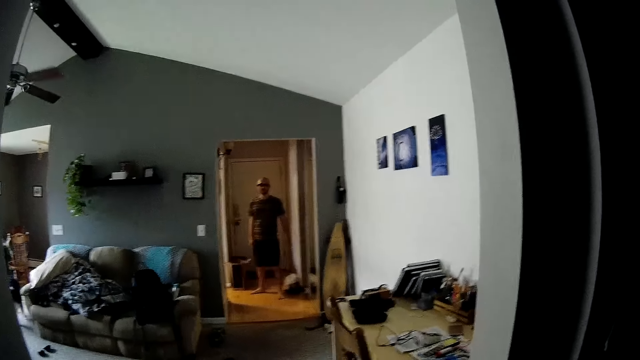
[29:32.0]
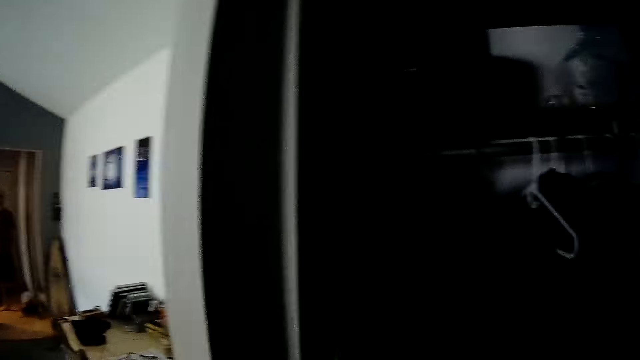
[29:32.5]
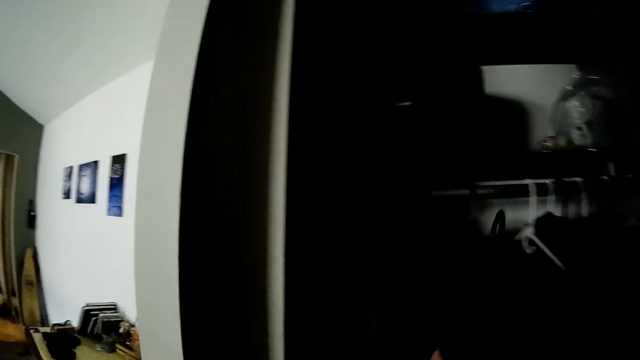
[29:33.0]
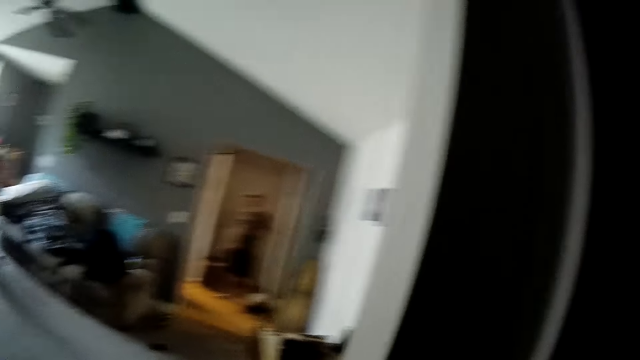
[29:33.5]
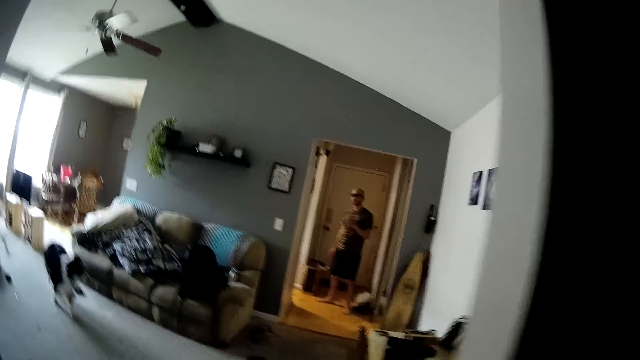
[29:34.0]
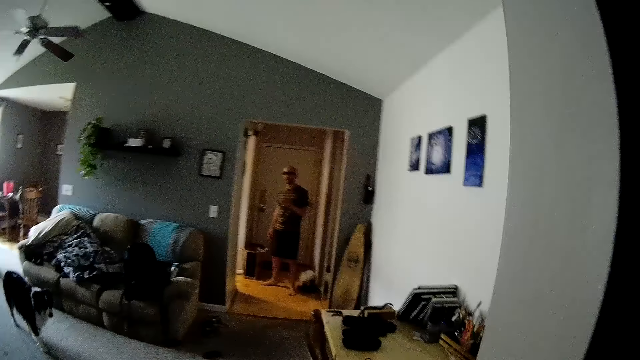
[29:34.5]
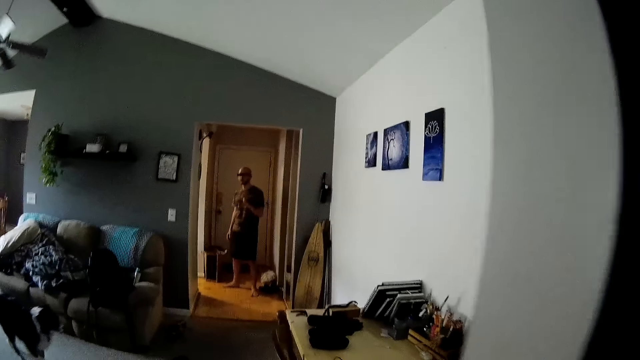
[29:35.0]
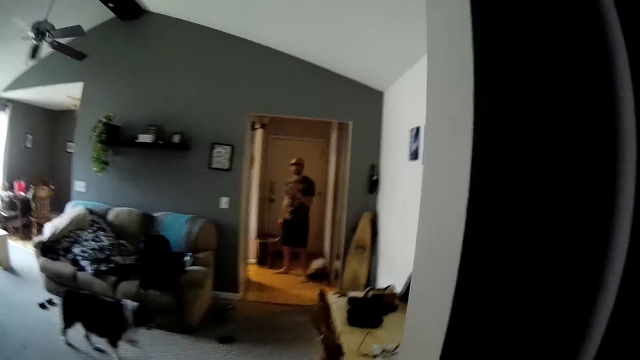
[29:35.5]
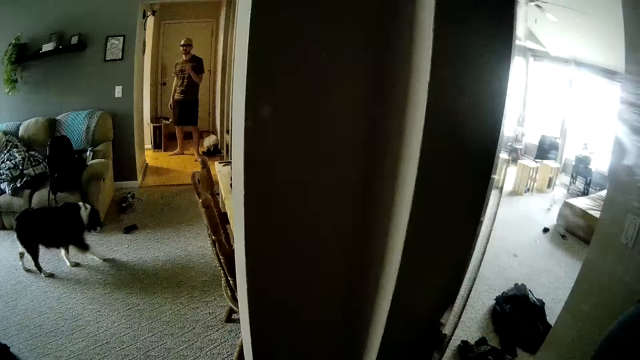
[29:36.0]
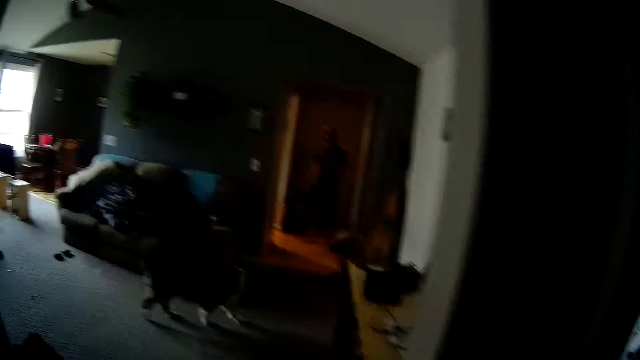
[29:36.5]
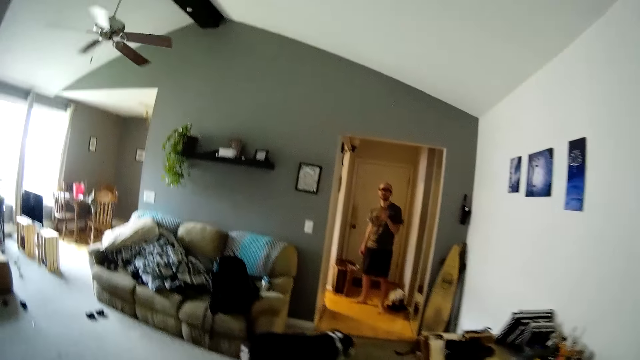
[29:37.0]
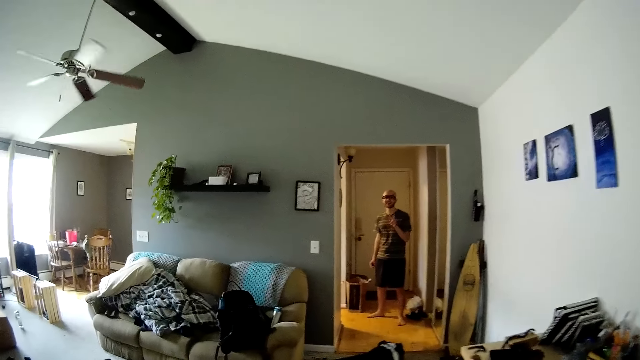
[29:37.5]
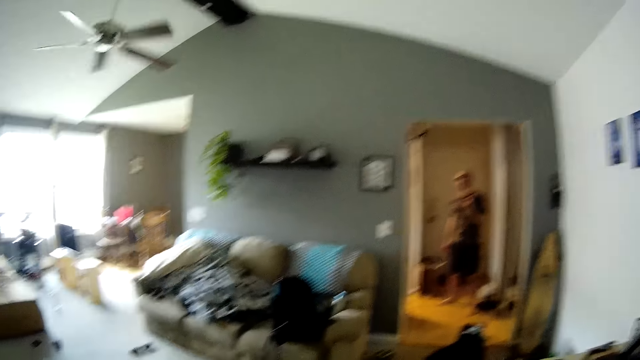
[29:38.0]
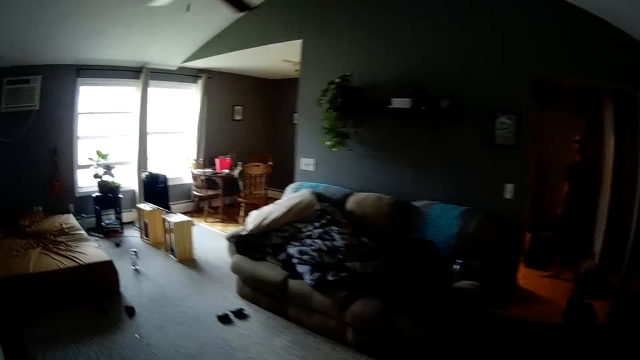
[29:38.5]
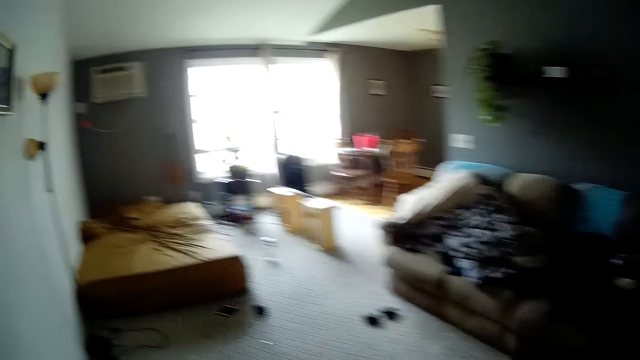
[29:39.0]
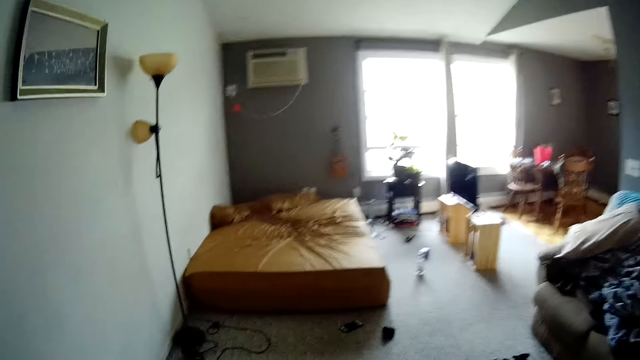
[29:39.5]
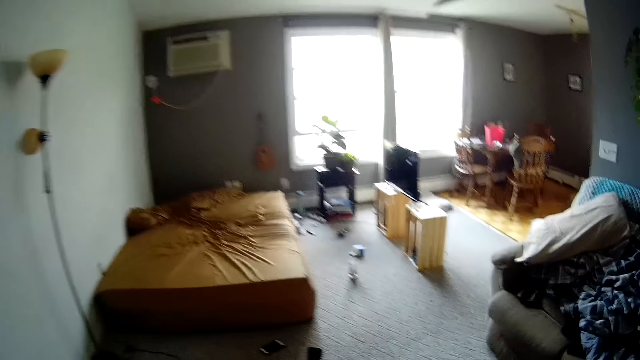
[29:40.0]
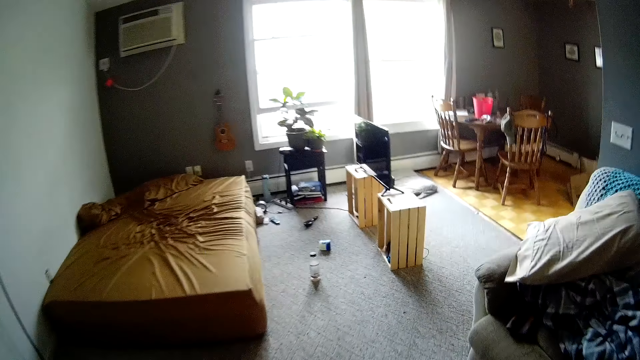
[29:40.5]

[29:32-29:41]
The camera wearer hangs the cloth on the hanger. They converse with the man. They close the closet. They walk inside the house.

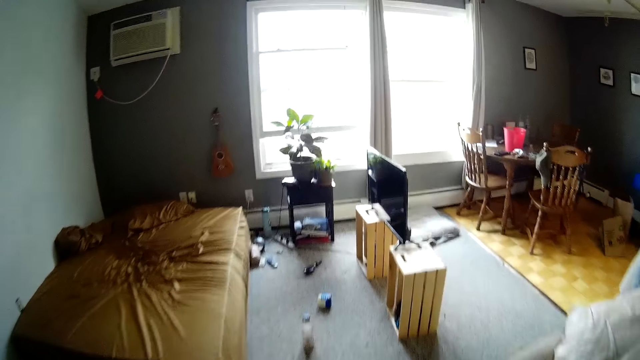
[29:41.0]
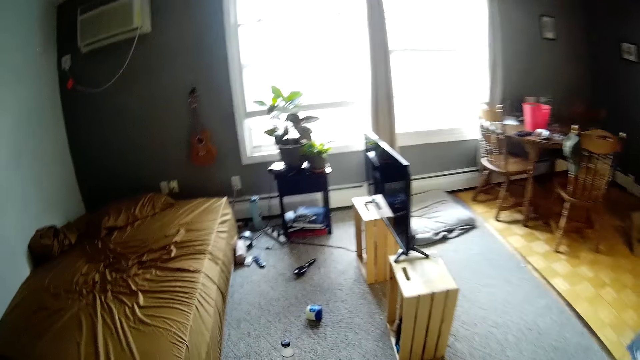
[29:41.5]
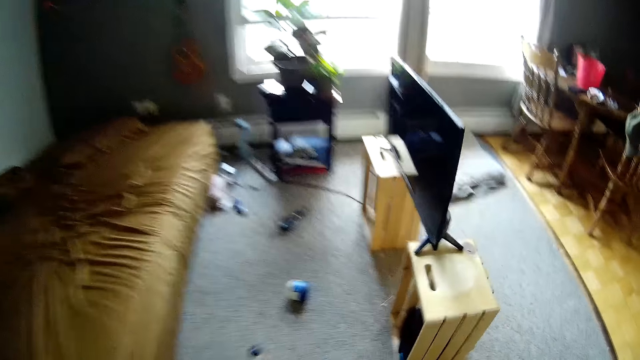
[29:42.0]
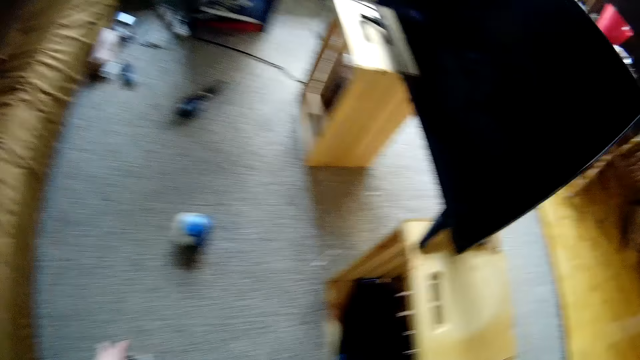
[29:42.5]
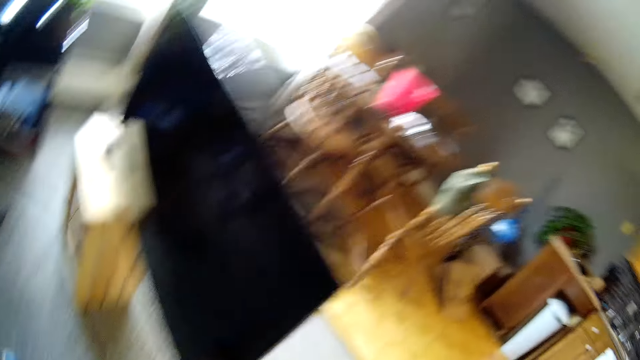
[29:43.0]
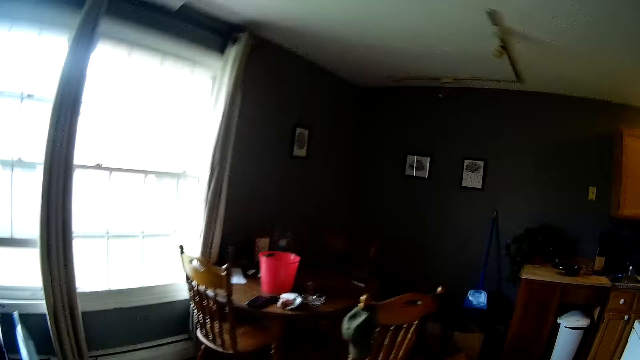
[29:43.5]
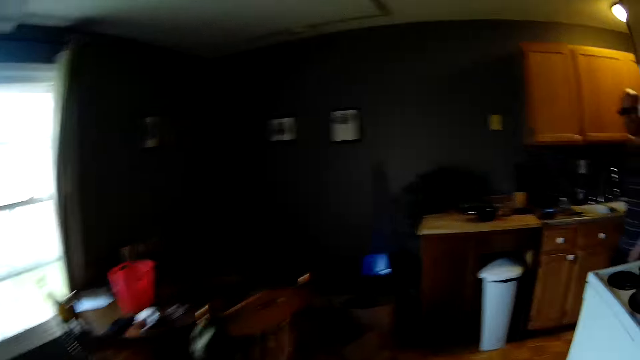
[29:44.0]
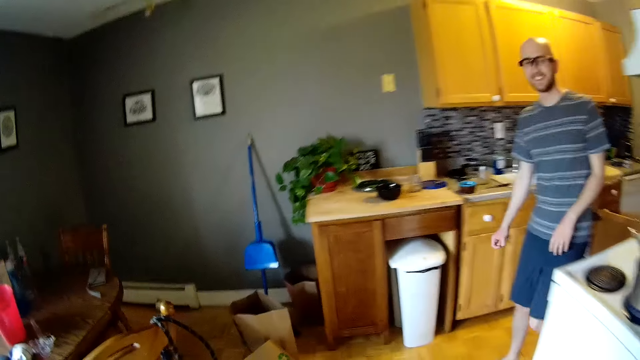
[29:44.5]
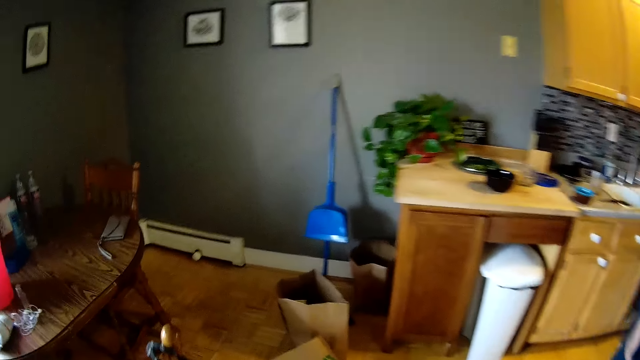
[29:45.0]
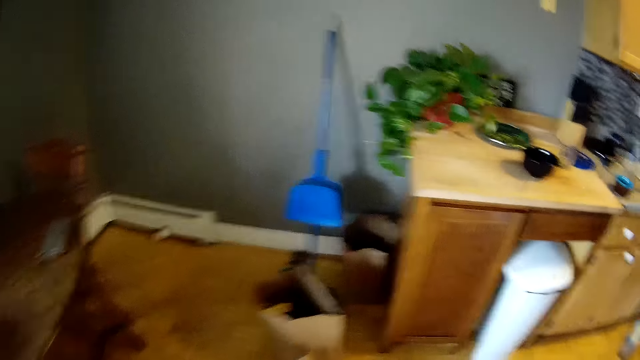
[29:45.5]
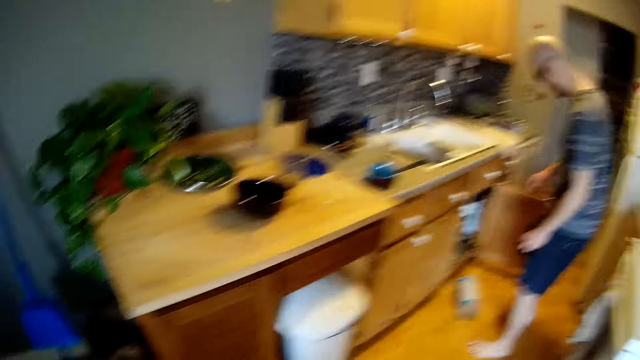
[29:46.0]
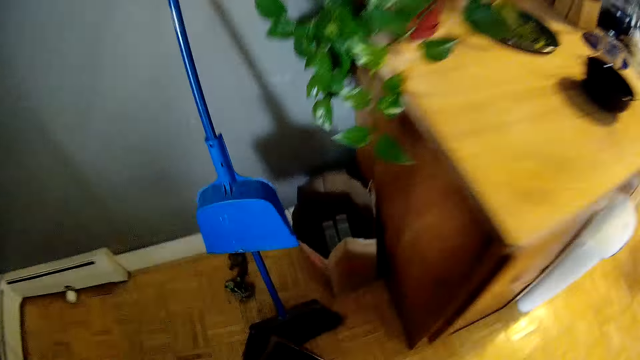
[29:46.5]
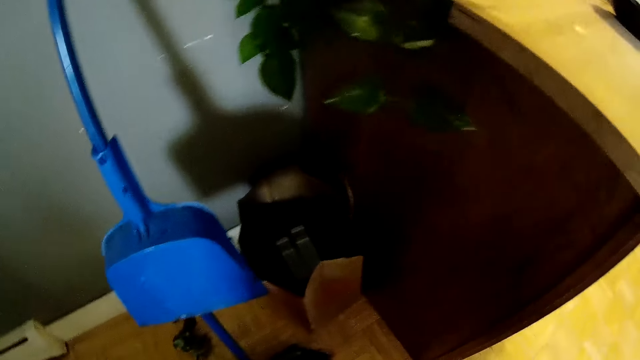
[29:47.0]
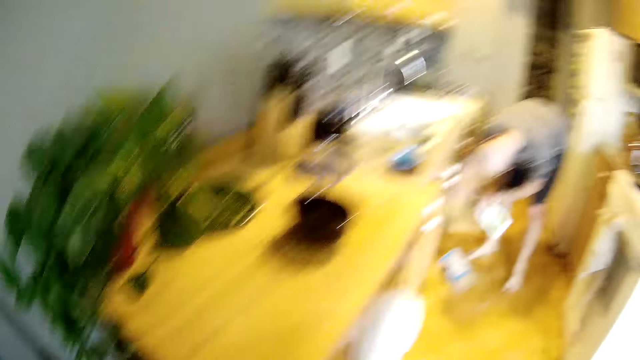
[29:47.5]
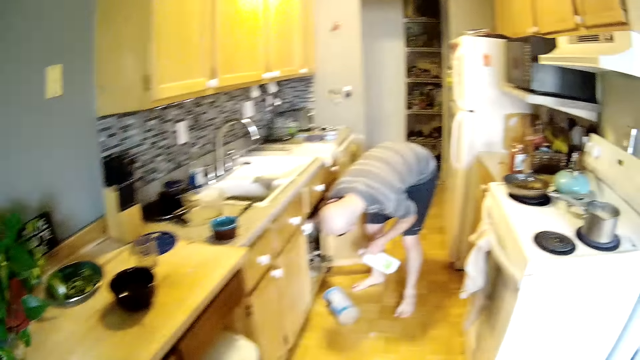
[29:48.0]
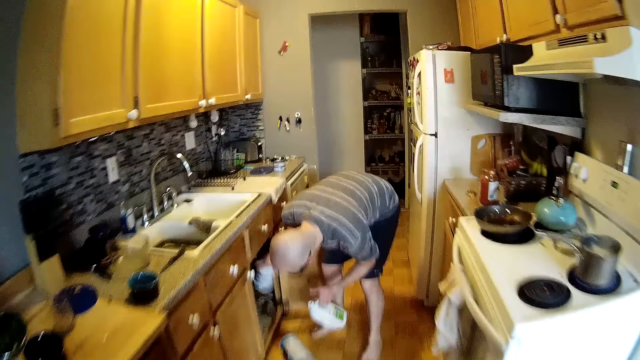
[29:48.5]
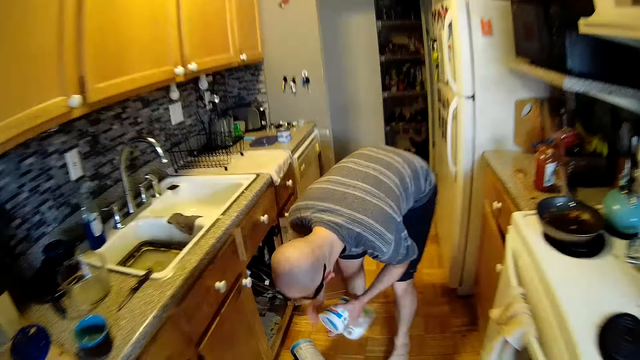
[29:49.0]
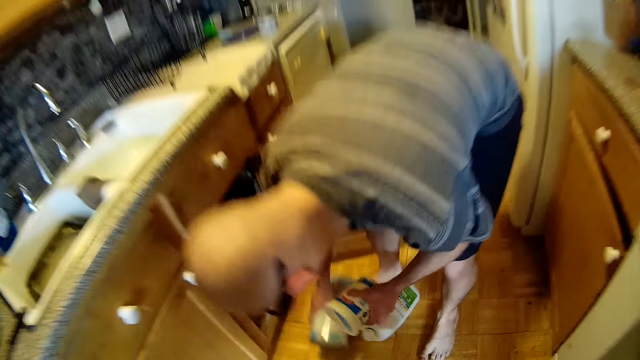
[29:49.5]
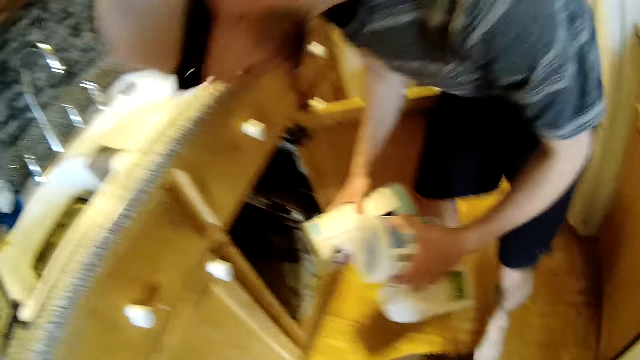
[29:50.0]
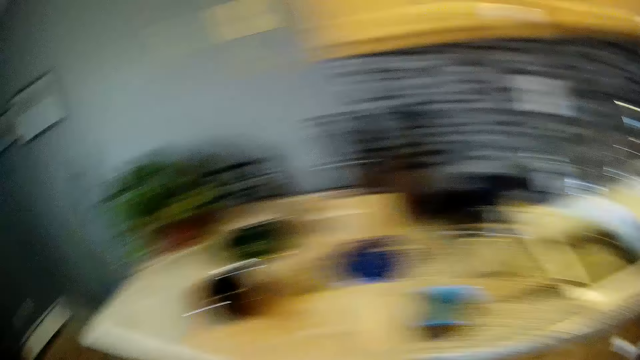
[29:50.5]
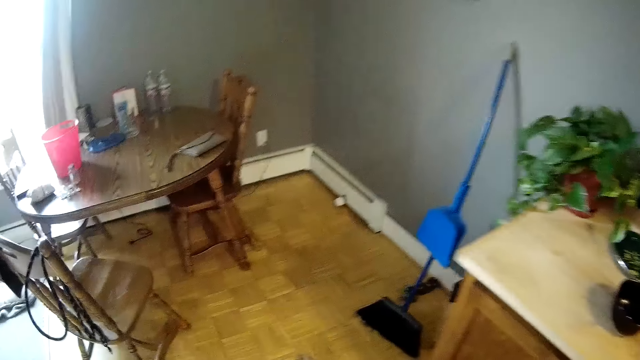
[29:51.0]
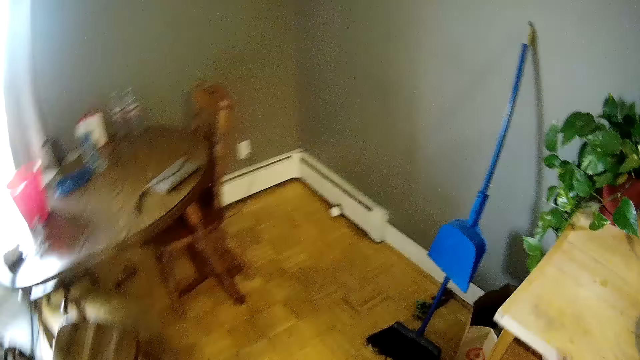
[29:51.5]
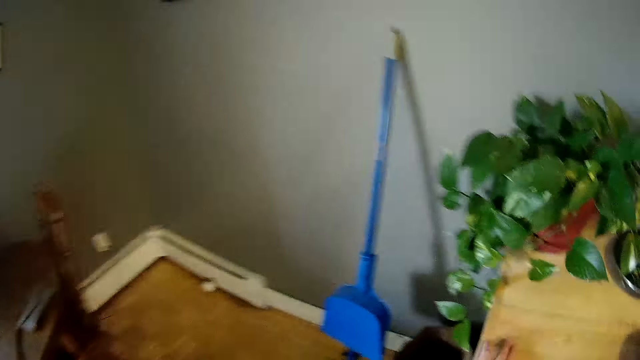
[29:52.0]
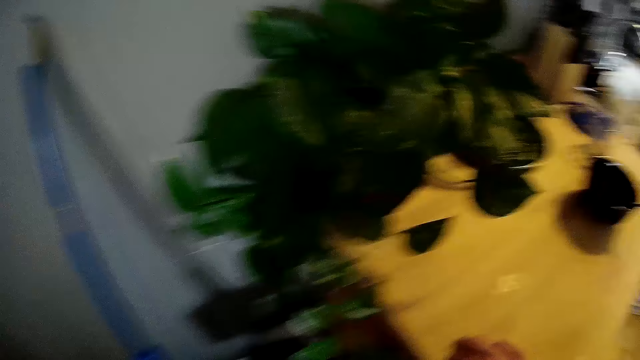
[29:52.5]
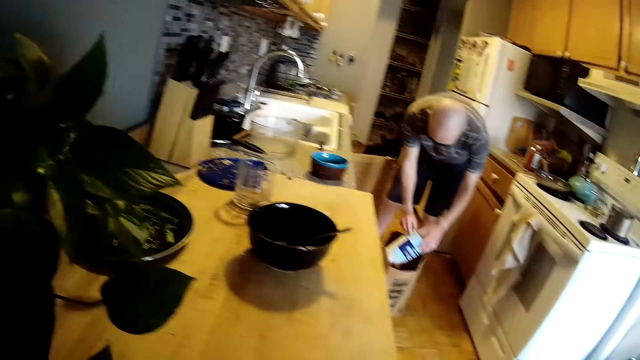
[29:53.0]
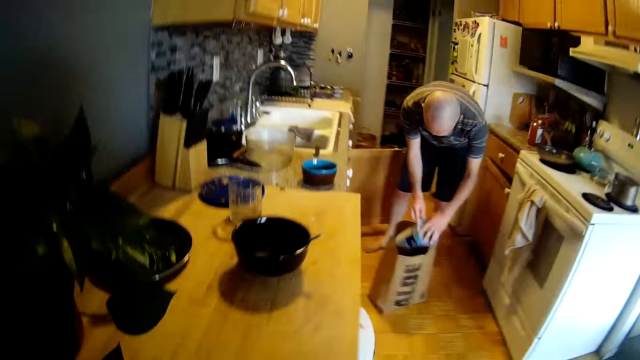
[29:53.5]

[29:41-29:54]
The camera wearer converses with the man. The man picks another container from a cabinet with his right hand and holds a container with his left hand. He passes the container in his right hand to his left hand. The camera wearer converses with the man. The man picks up another container from the floor. He puts the container into a paper bag with both hands.
